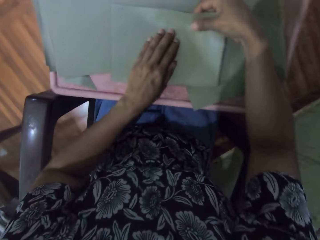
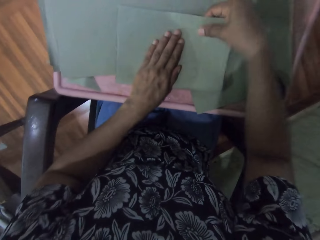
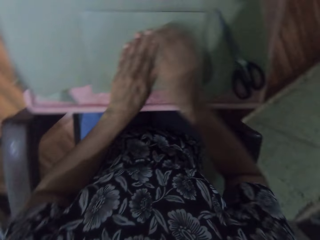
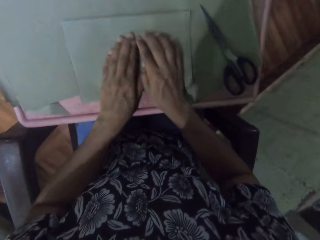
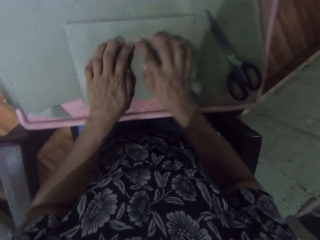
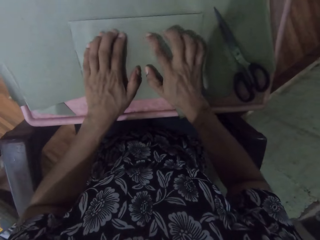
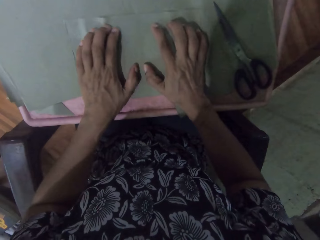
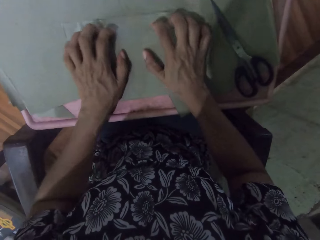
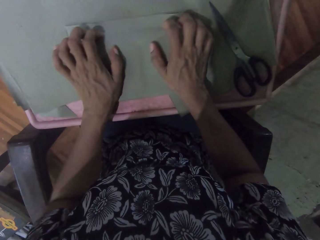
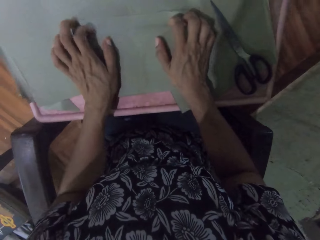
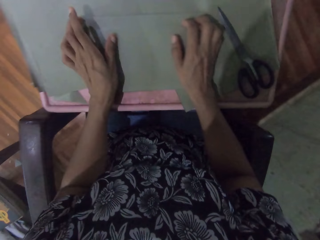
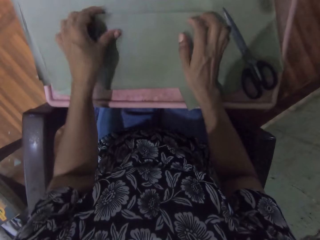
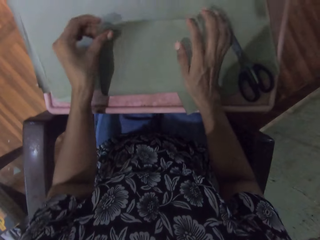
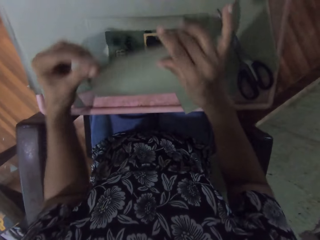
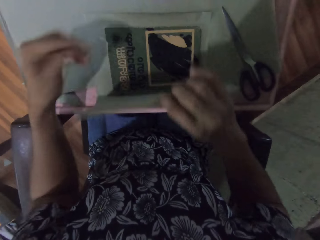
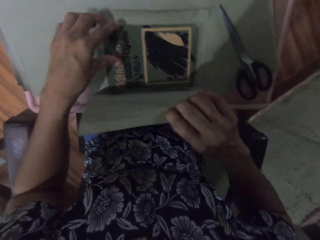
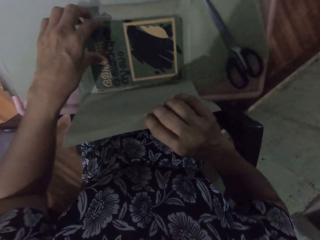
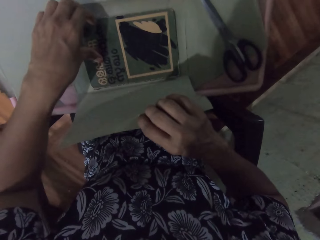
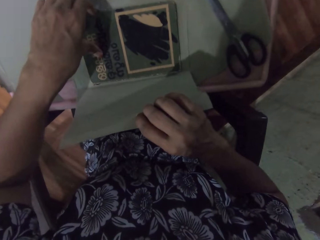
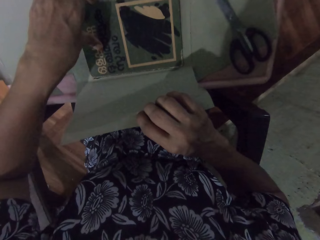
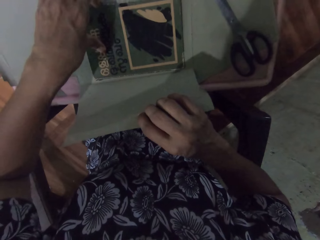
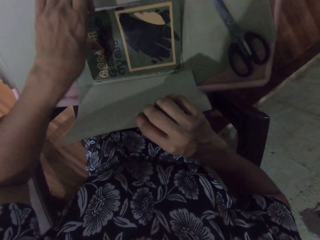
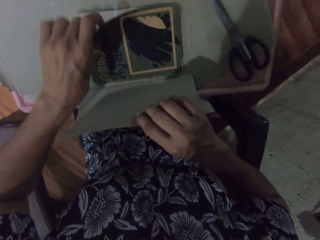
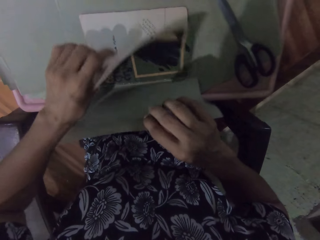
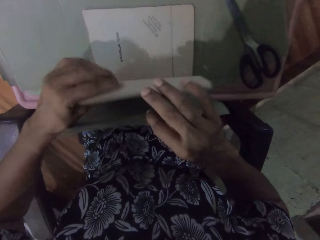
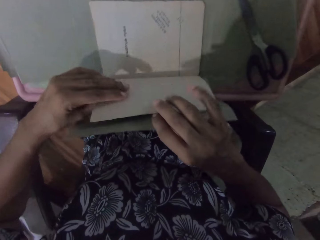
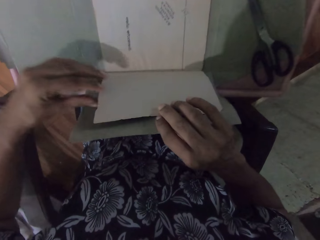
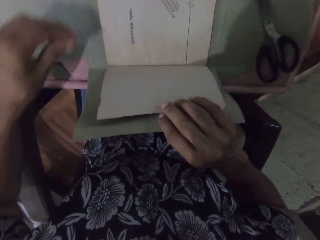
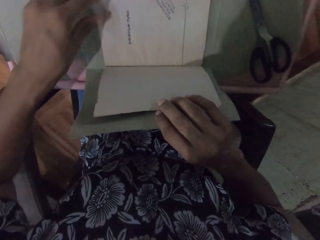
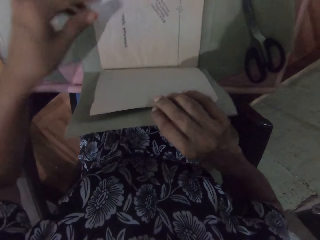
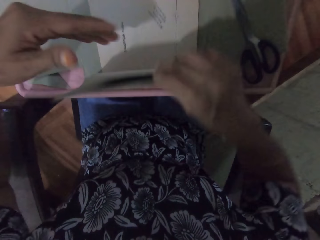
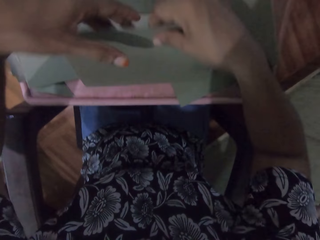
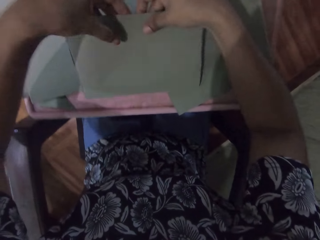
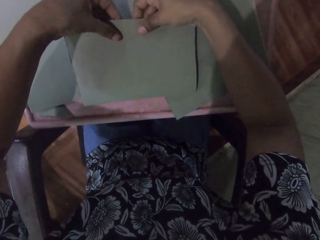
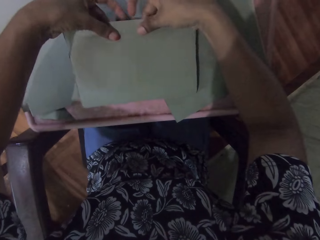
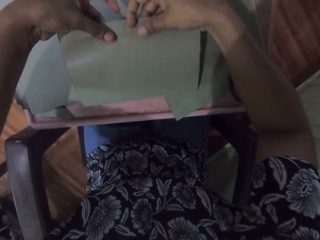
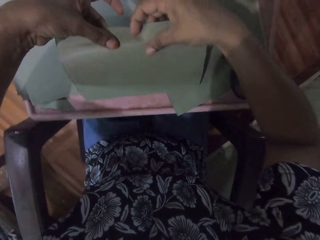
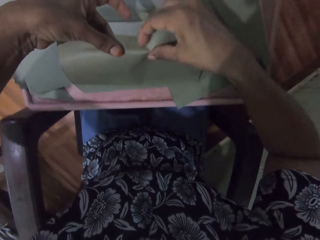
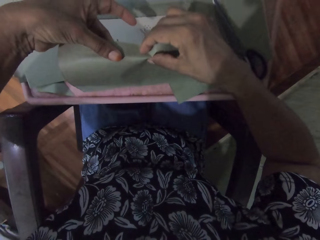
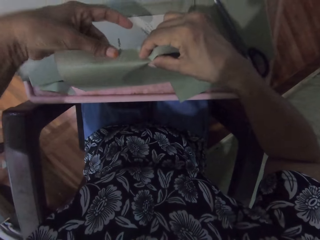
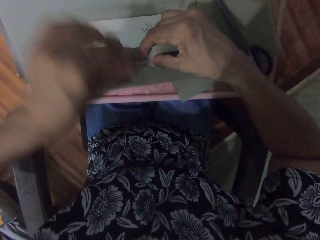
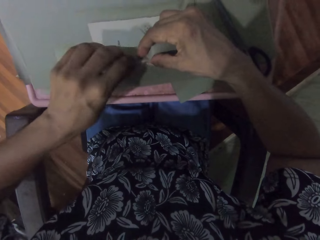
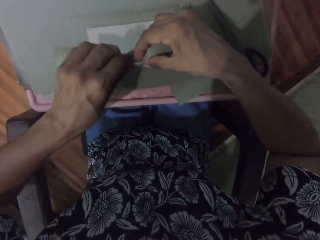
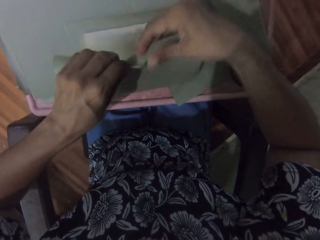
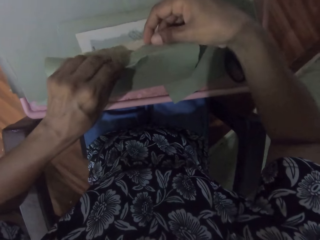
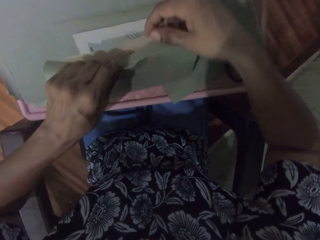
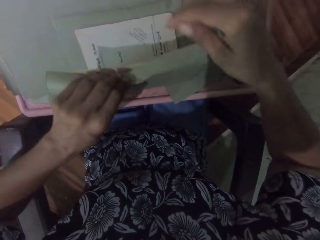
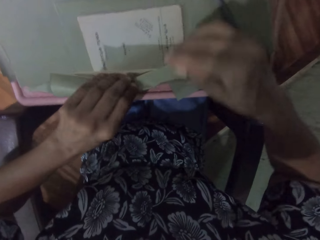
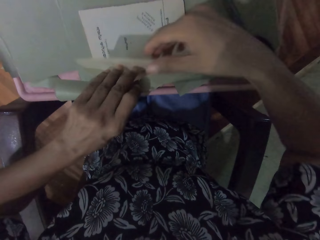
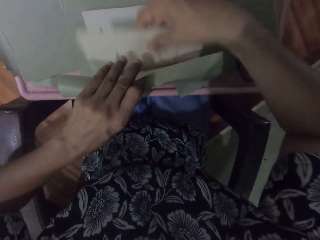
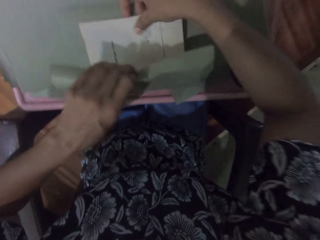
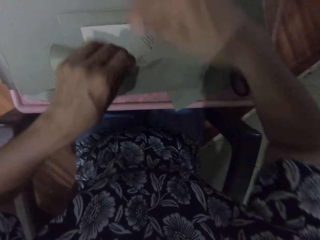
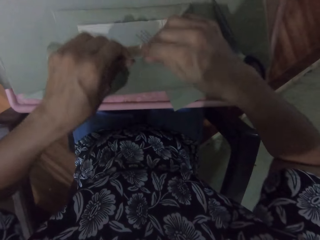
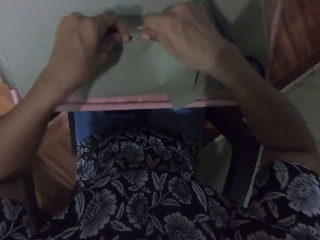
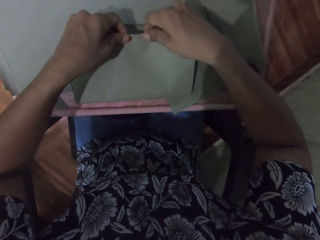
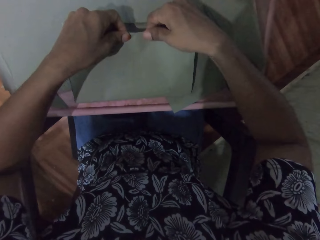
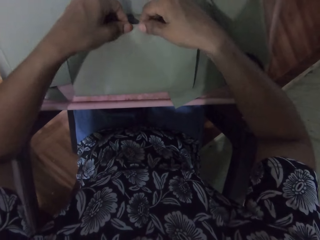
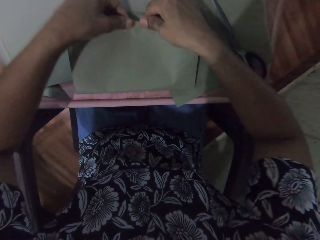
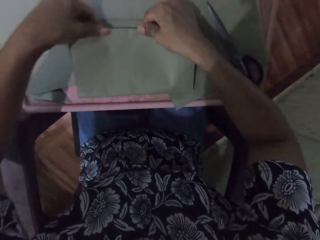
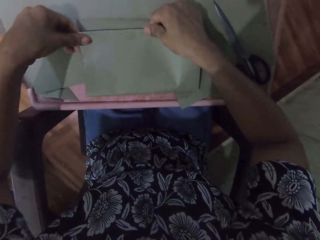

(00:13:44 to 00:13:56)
The camera wearer drops the wrapped book on the table with both hands. She places her left hand on the wrapped book. She places her right hand on the wrapped book. She opens the cardboard paper on the book with her left hand. She holds the cardboard paper with her right hand. She opens the book on the cardboard paper with her left hand. She wraps the book on the table with the cardboard paper with both hands.

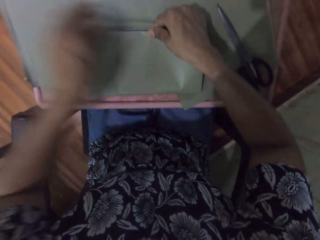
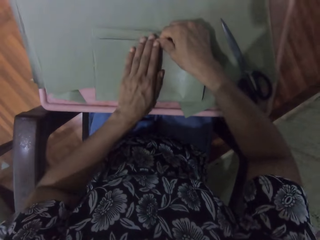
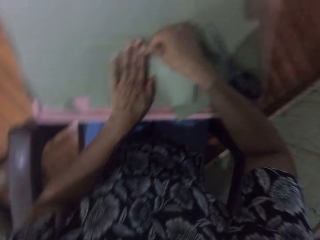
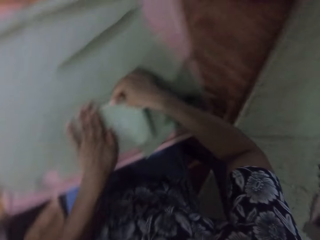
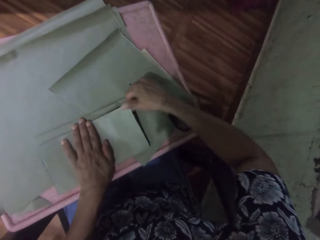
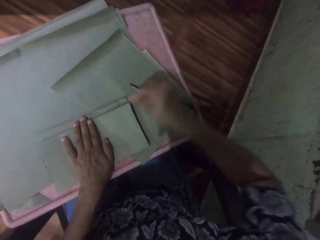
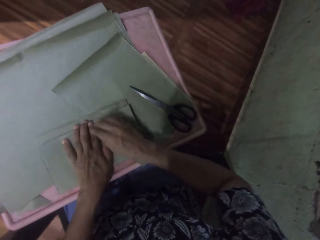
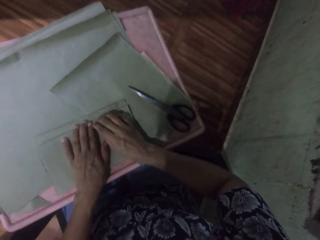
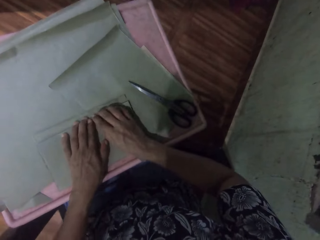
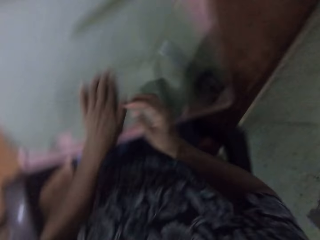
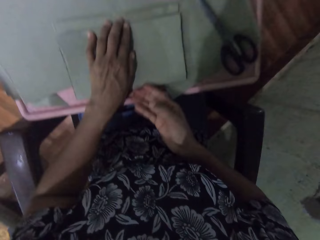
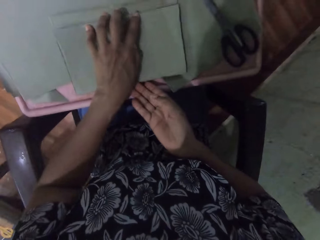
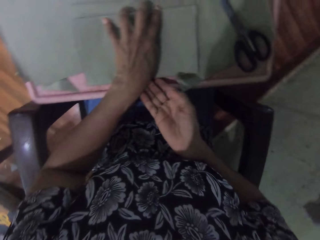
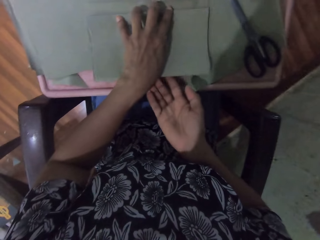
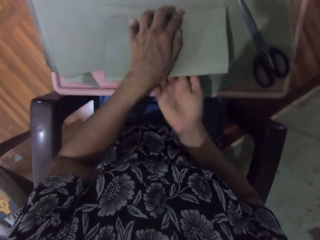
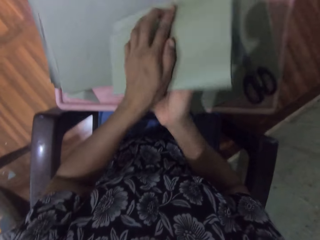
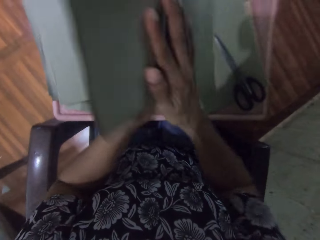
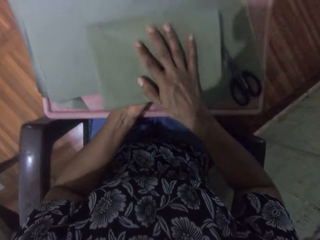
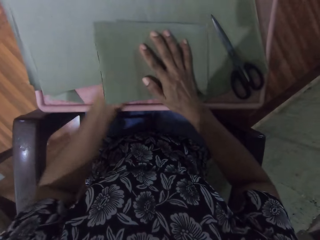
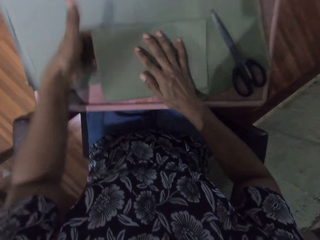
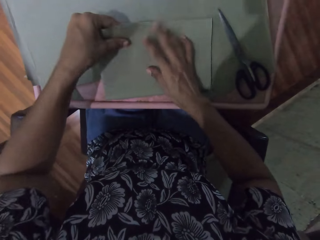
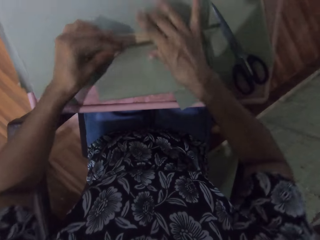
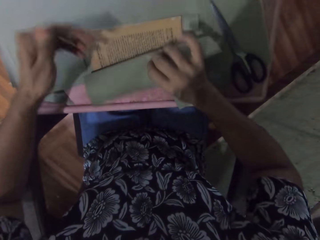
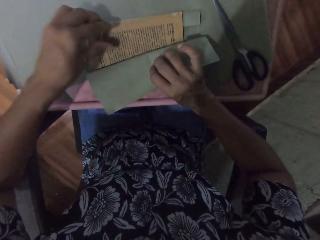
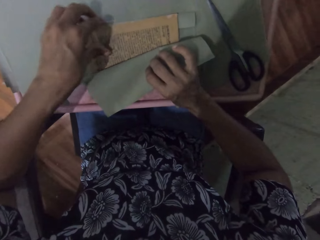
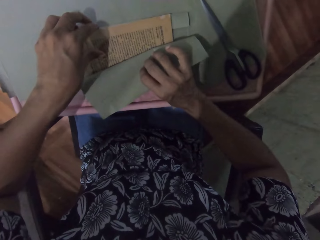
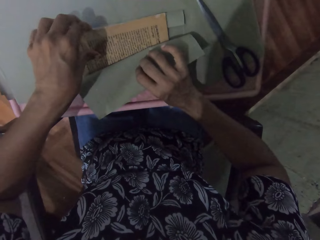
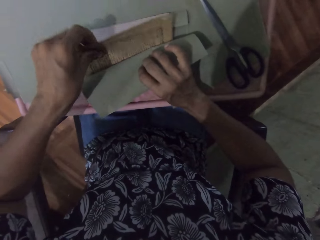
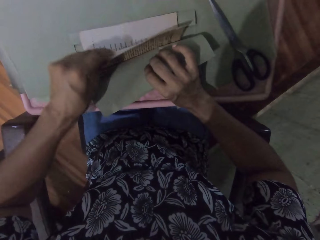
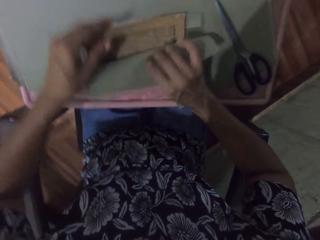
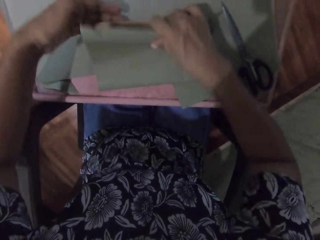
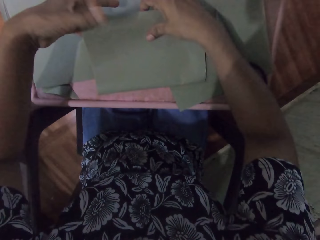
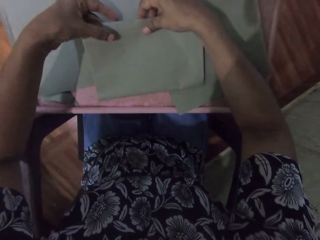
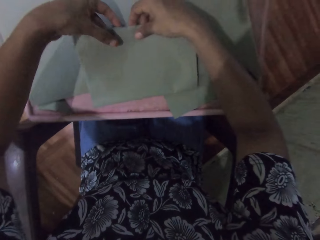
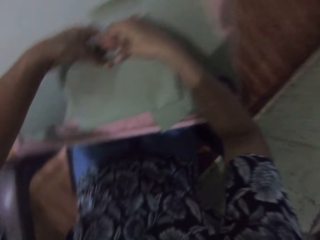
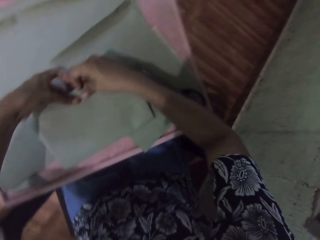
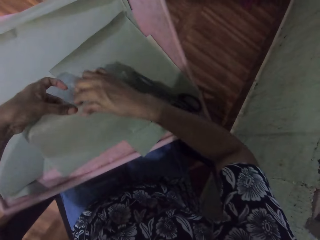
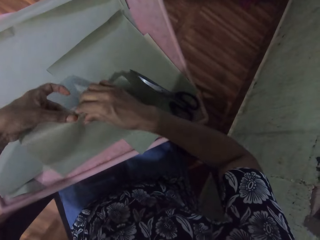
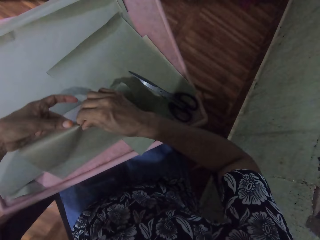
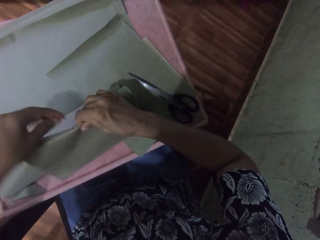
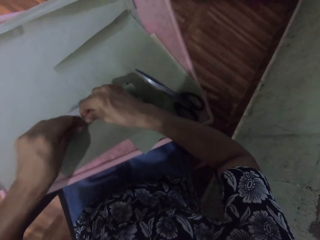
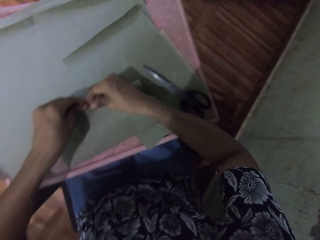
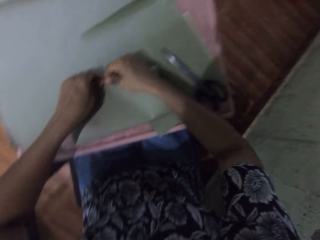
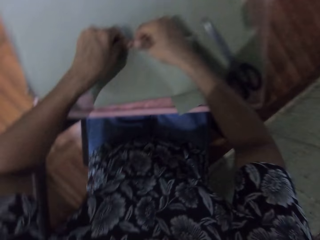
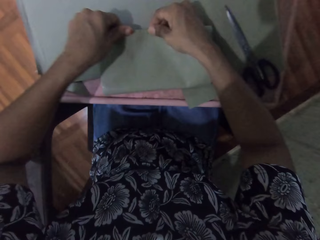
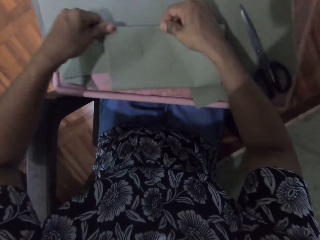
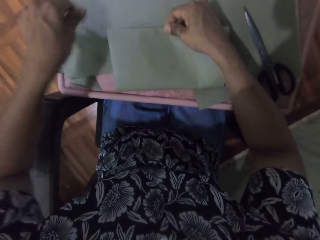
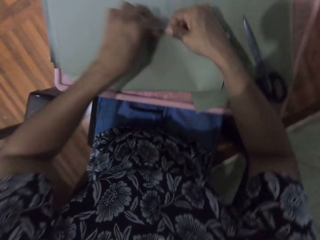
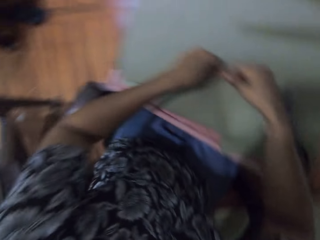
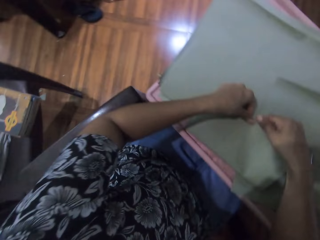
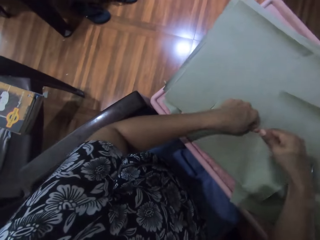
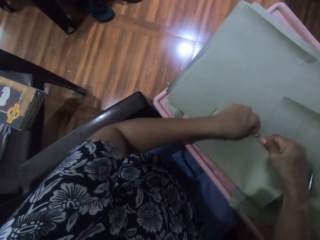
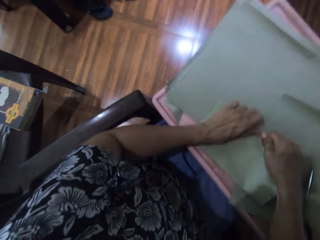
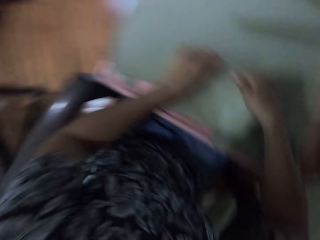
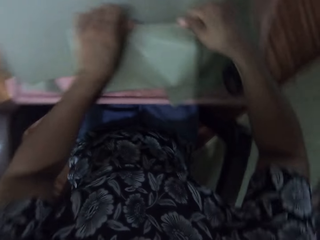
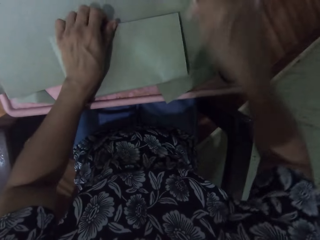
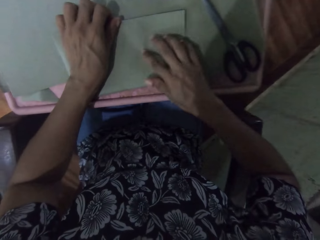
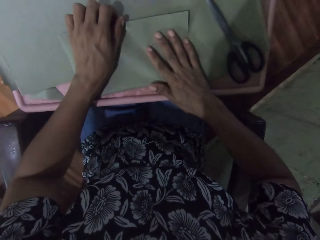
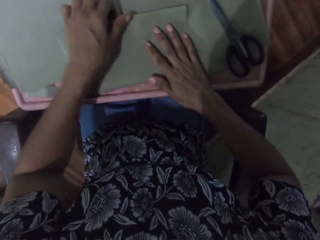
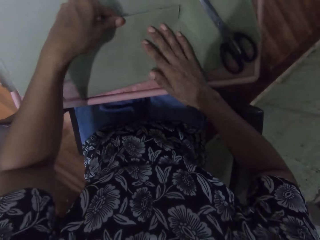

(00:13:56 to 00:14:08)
The camera wearer turns the book on the table with her right hand. She opens the cardboard paper on the book with both hands. She opens the book on the cardboard paper with her left hand. She wraps the book on the table with the cardboard paper with both hands. She smoothens the edge of the book on the table with her left hand. She smoothens the edge of the book on the table with her right hand.
